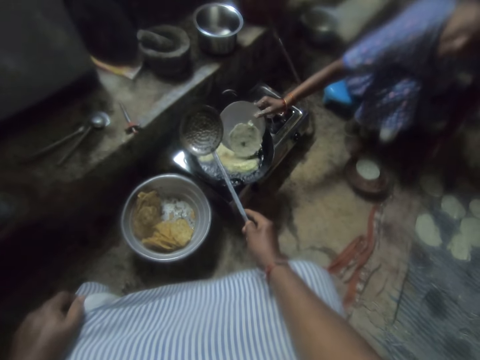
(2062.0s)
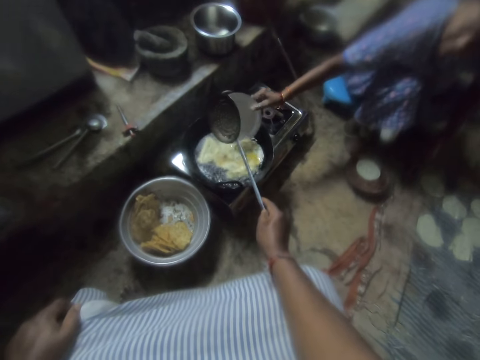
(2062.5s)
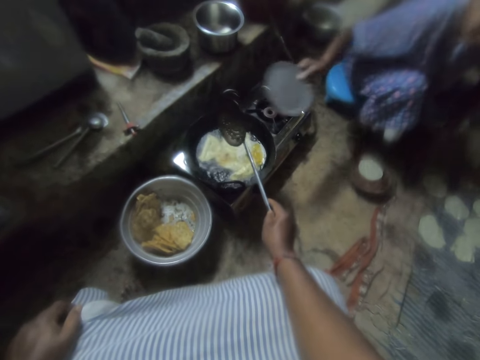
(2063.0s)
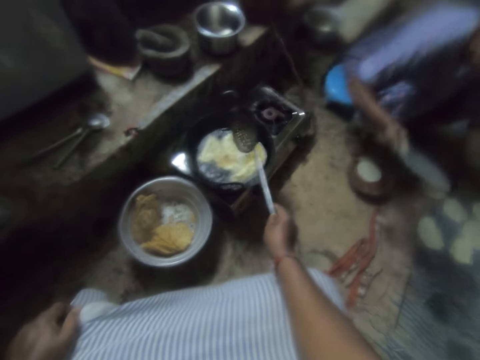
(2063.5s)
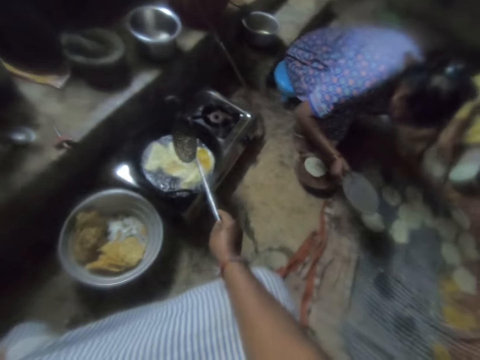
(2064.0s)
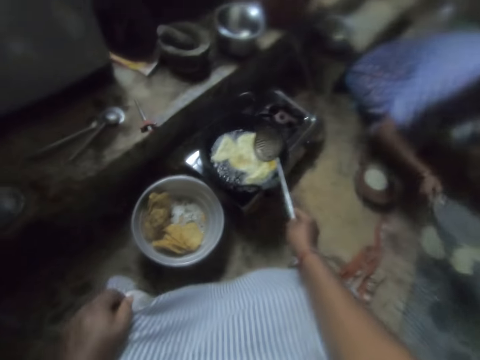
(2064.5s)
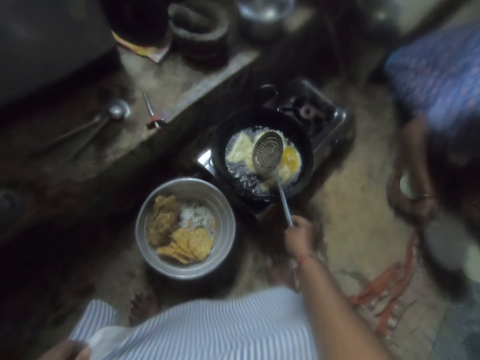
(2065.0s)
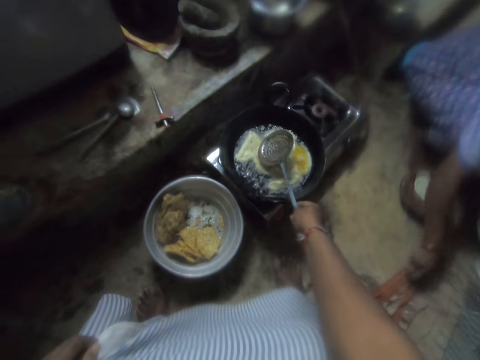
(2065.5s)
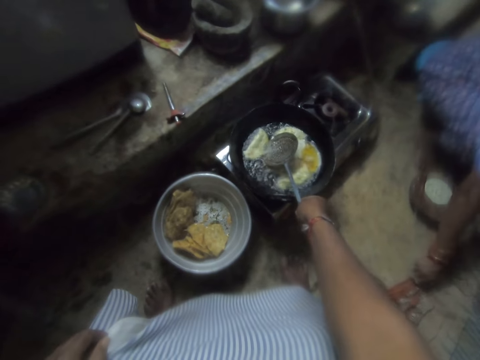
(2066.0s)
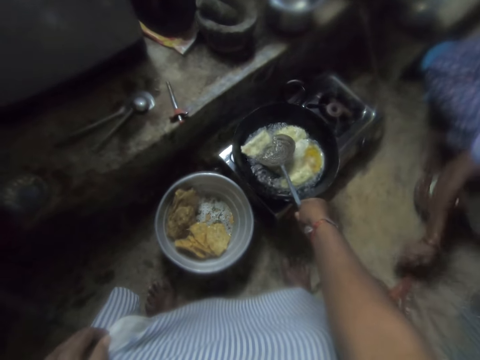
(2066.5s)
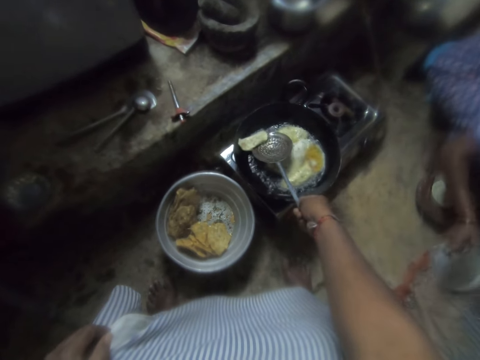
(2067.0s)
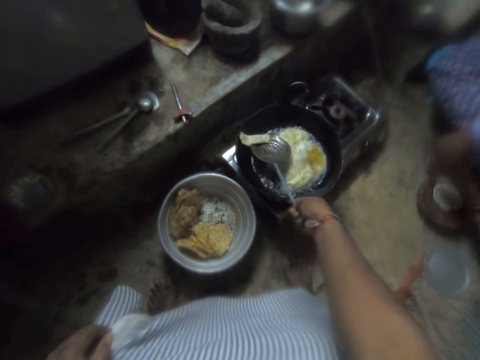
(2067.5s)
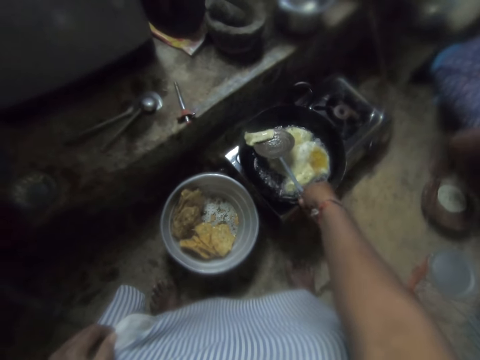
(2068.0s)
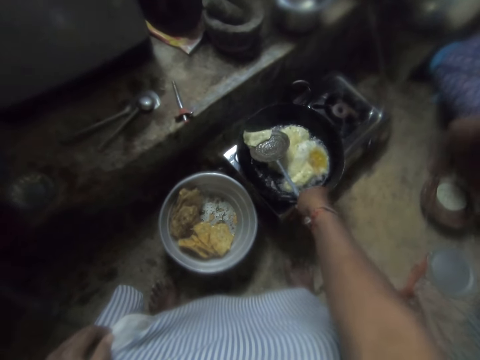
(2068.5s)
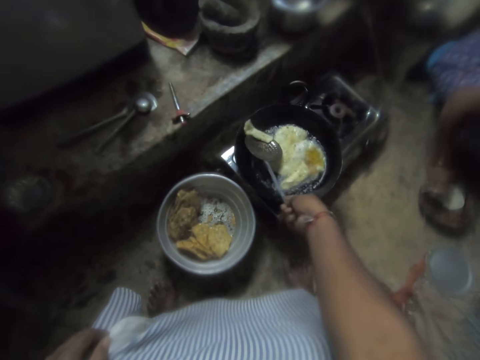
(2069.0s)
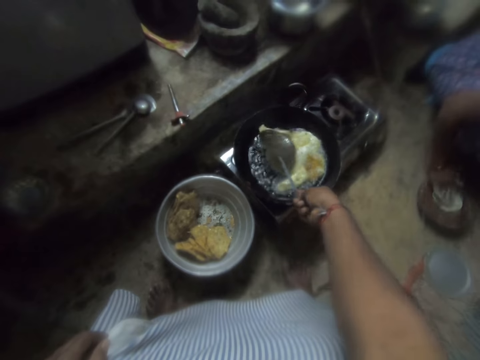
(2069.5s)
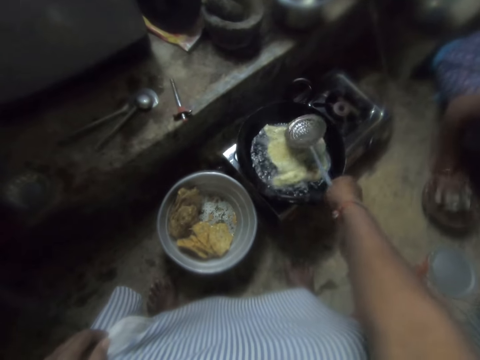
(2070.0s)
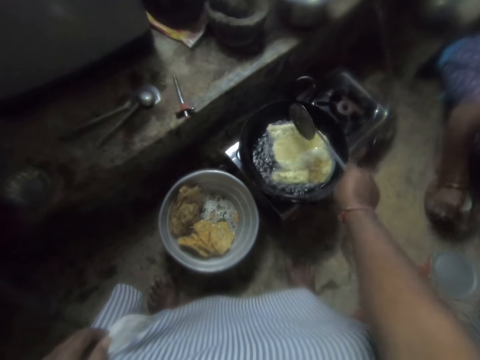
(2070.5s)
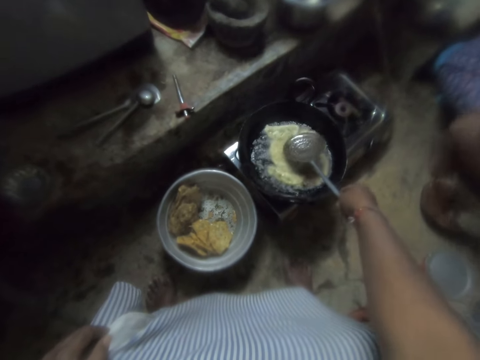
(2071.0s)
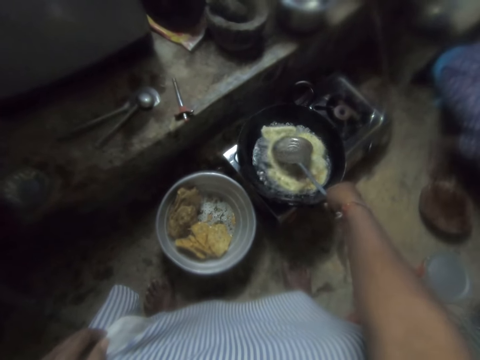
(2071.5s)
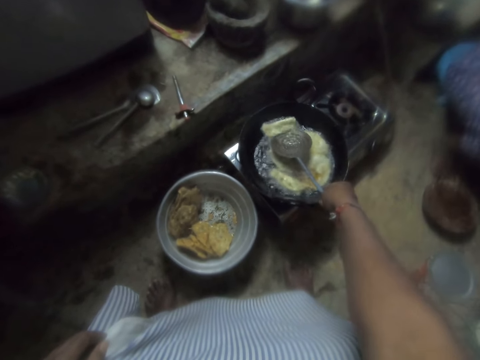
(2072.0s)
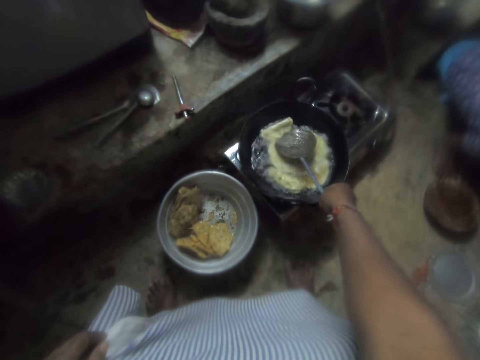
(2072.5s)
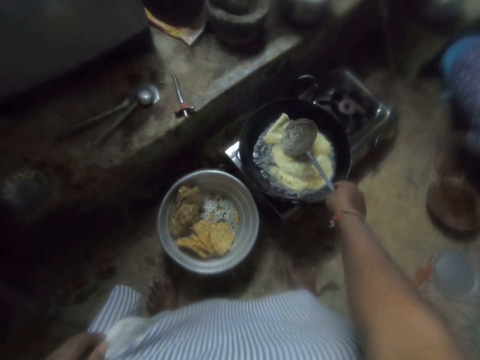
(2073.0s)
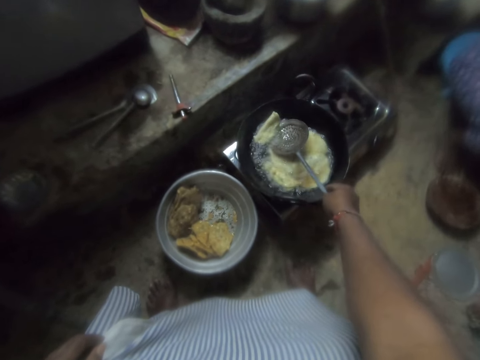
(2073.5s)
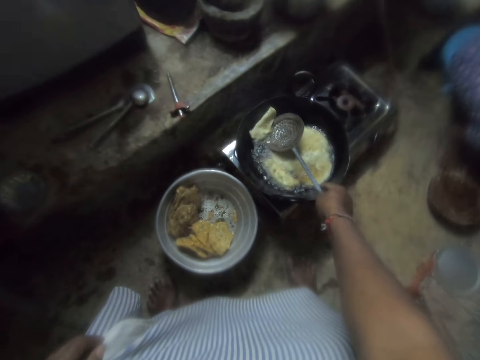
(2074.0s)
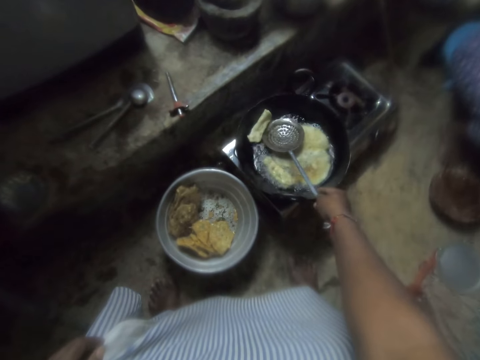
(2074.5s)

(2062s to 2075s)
A woman puts the flat bread in the cooking oil. The camera wearer turns over a snack in the frying pan with the skimmer. The woman adjusts the cloth on the ground, puts the plate on the cloth, and pats dough on the board with her hand. The camera wearer turns the doughnuts in the cooking oil. The woman picks up the dough.

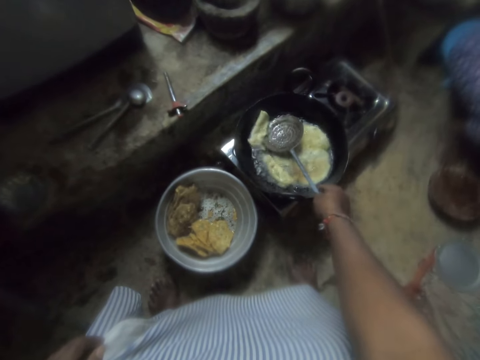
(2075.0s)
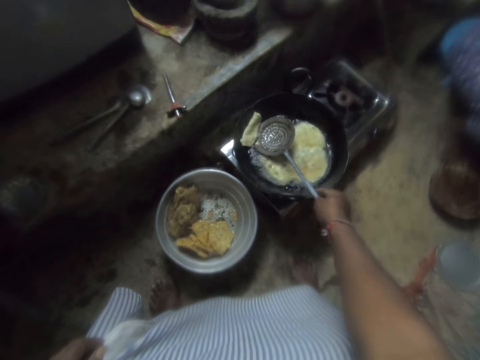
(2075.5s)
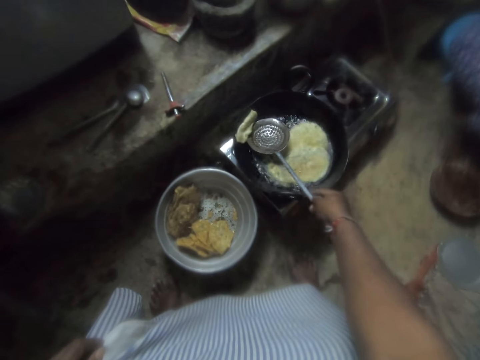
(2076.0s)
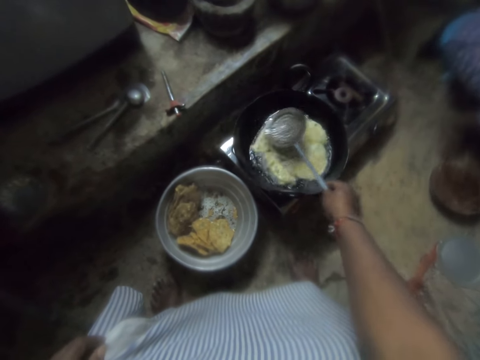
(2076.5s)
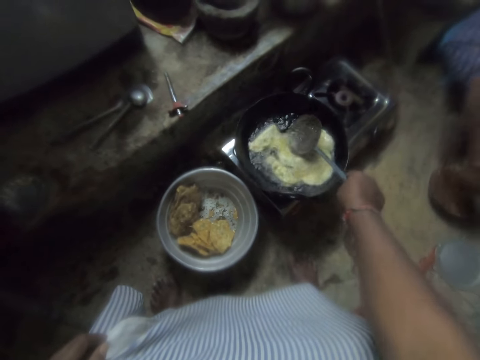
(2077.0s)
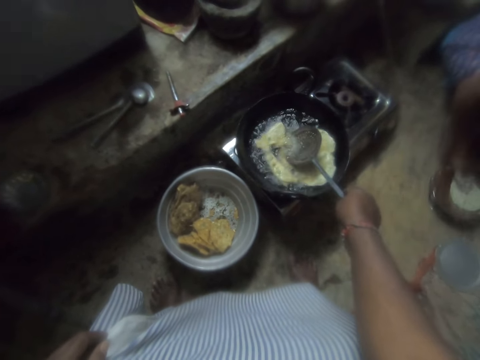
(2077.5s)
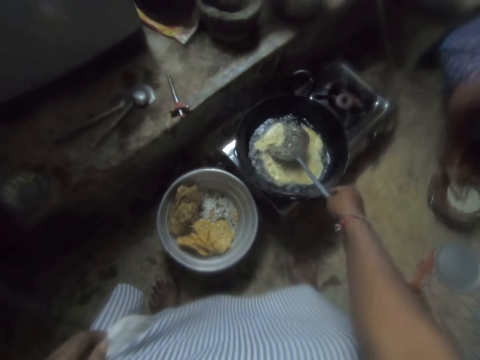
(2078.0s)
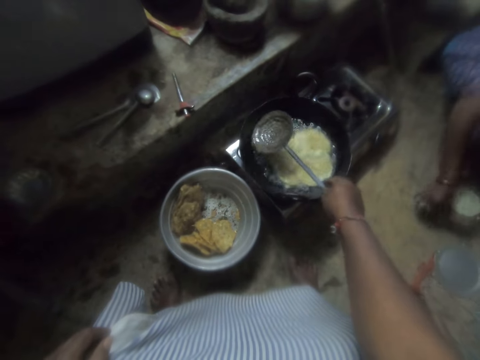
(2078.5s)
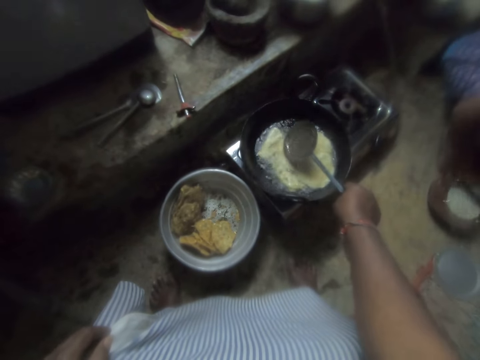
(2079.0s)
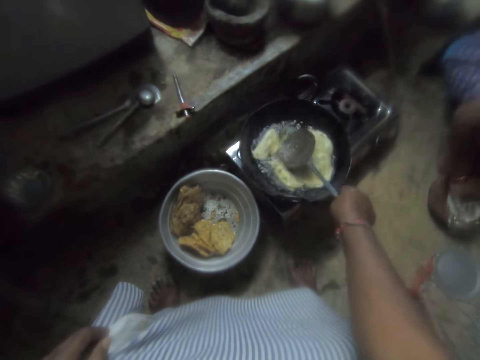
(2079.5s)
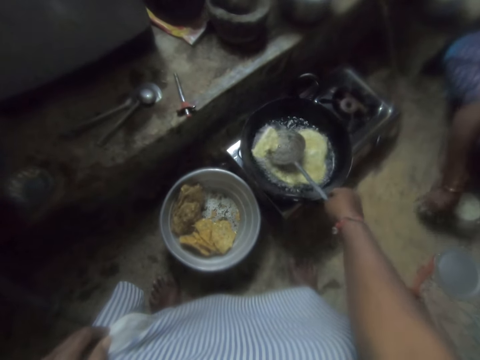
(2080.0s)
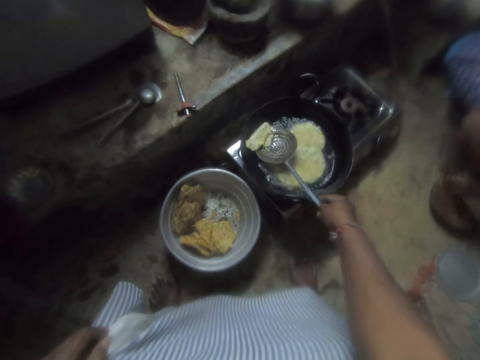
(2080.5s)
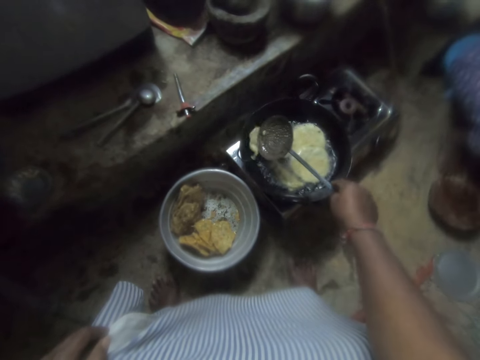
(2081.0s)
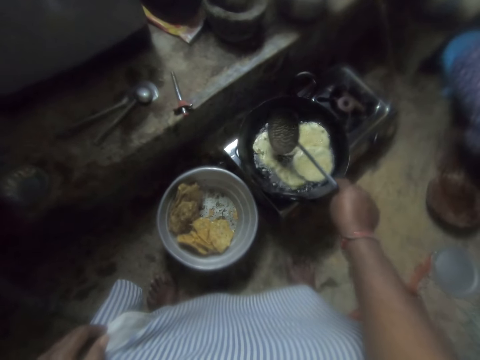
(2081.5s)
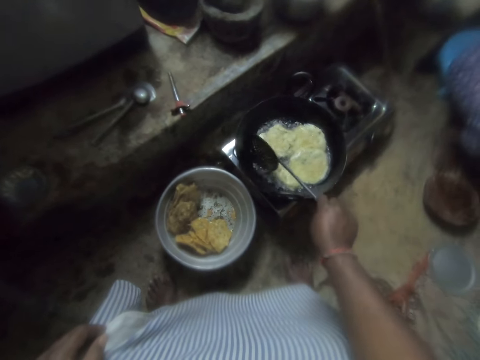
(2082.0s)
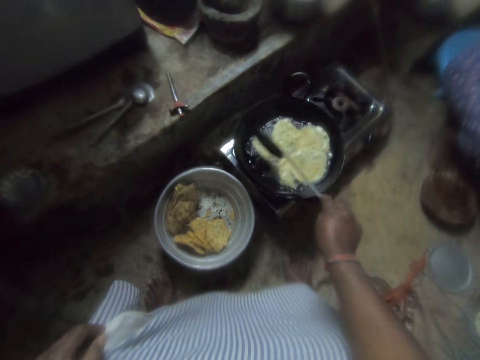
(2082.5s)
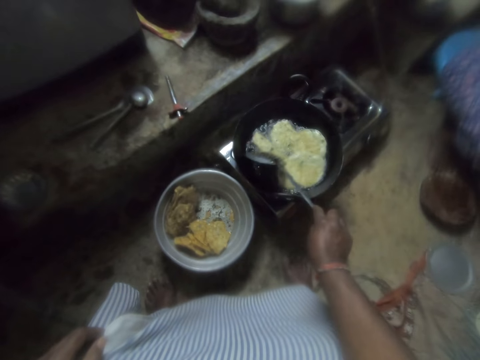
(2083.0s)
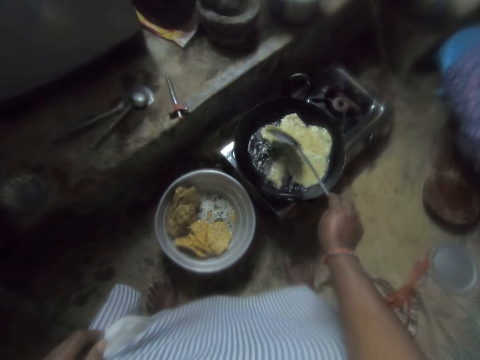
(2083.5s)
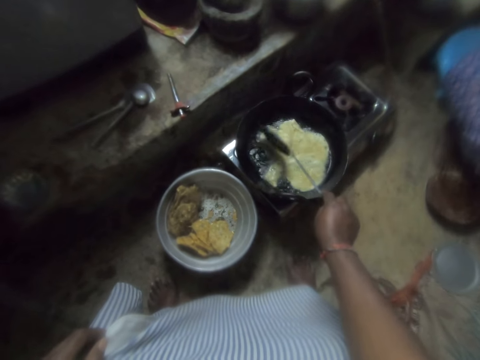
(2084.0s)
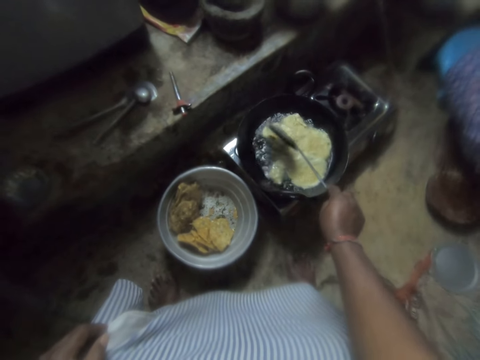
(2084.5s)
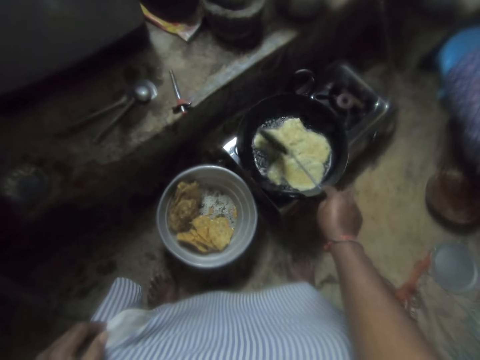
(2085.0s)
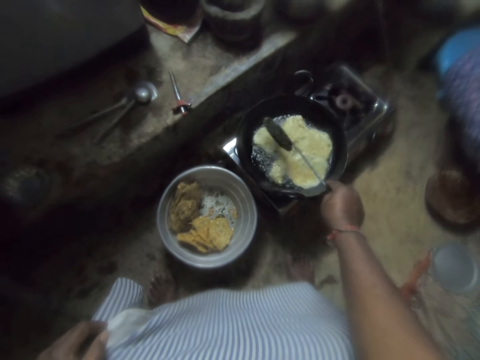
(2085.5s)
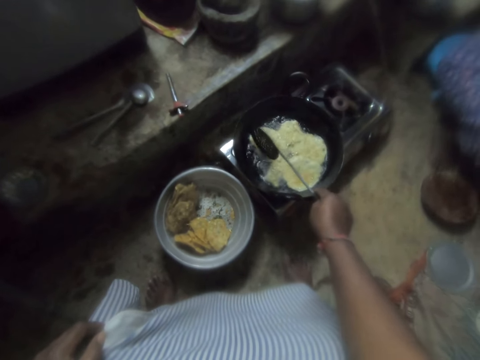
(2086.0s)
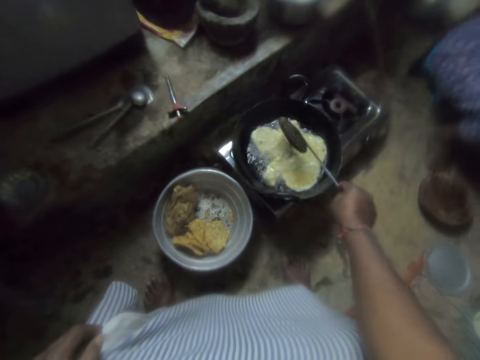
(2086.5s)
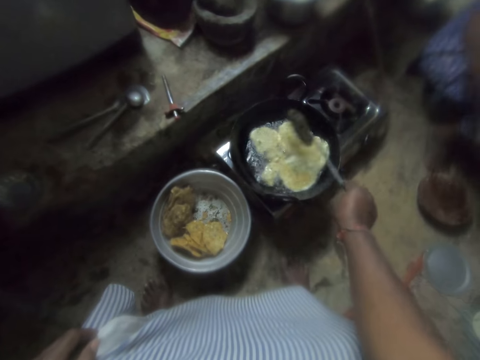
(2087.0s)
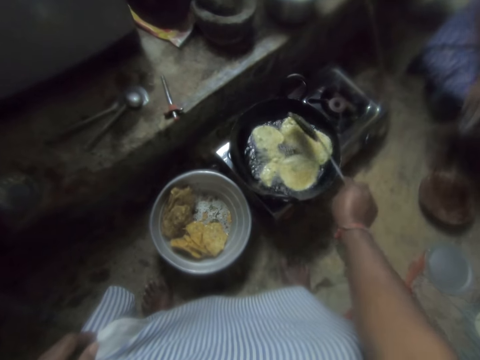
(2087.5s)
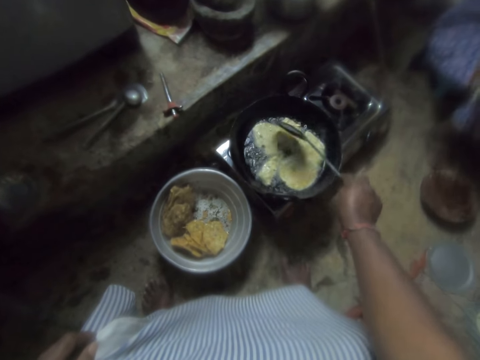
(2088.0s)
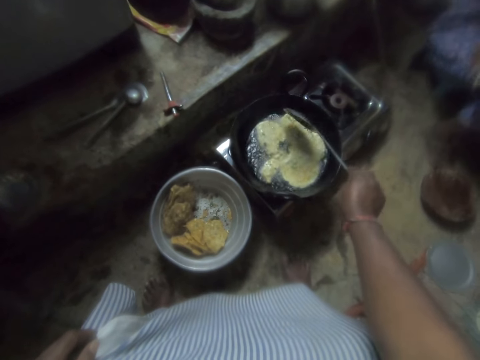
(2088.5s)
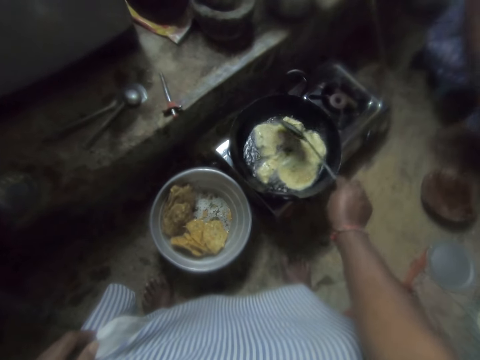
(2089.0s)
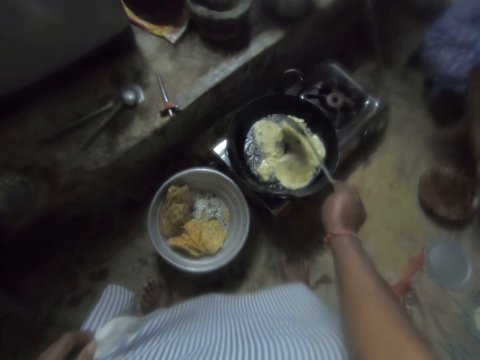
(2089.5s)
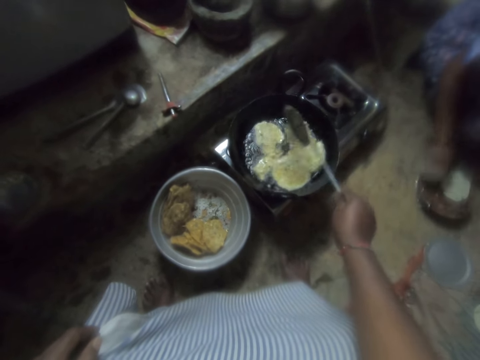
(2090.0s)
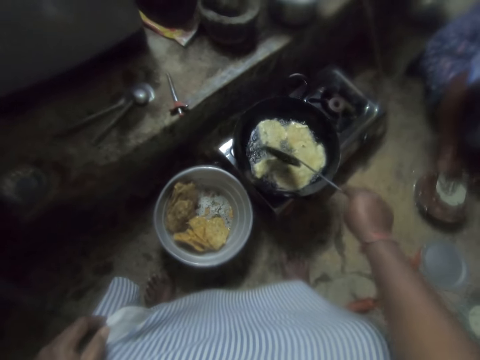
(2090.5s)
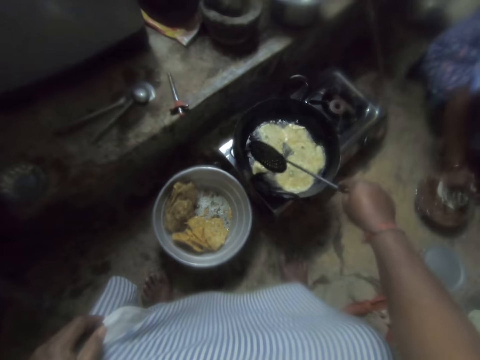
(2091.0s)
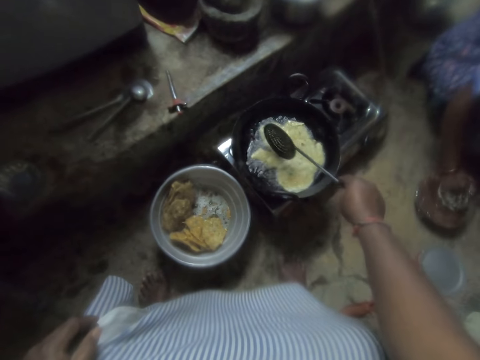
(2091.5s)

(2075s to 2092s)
The woman puts the nylon with dough on the board and pats the dough with her hand. The woman picks up the nylon with the dough. The camera wearer stirs the snacks in the frying pan with the skimmer. They turn the doughnuts. The woman puts the nylon with the dough on the board and pats the dough with her hand.
